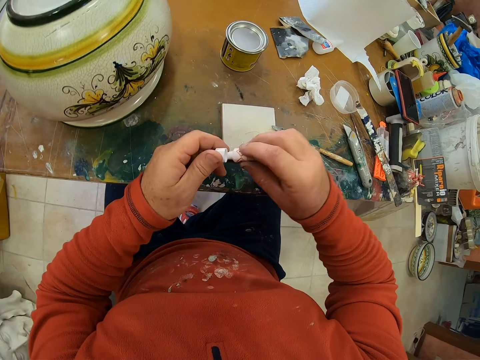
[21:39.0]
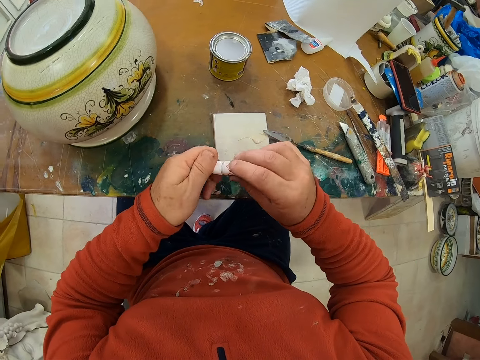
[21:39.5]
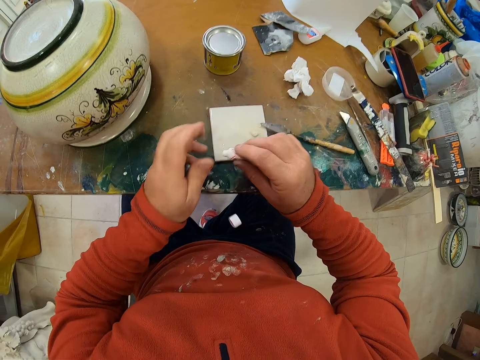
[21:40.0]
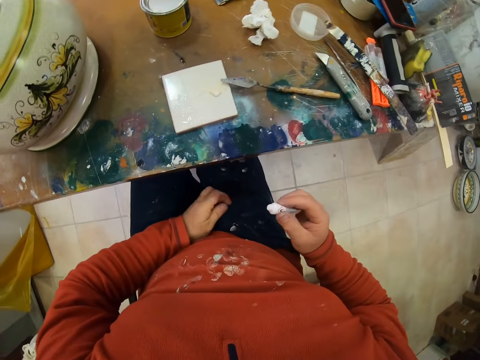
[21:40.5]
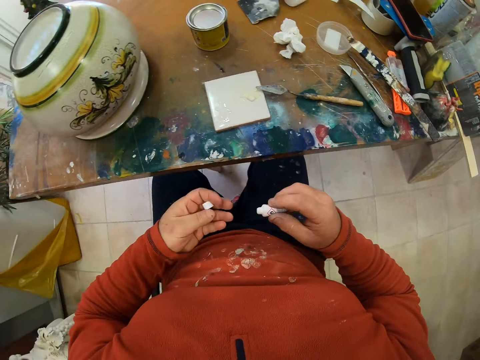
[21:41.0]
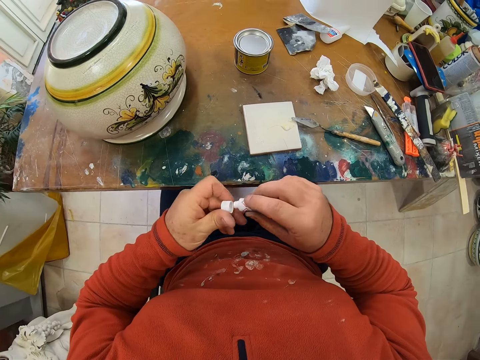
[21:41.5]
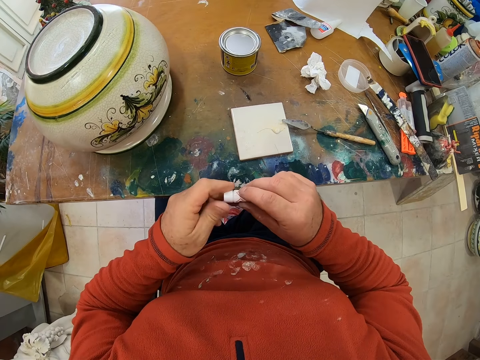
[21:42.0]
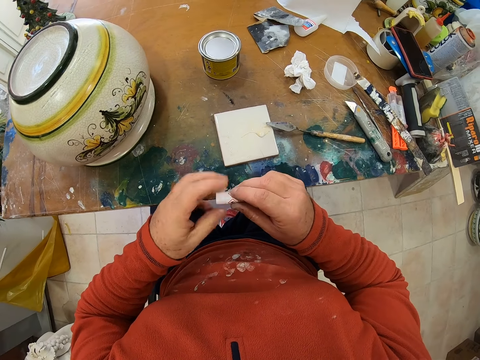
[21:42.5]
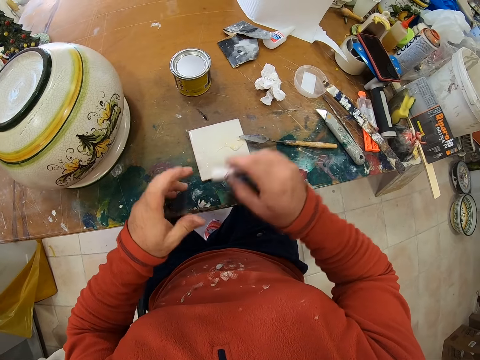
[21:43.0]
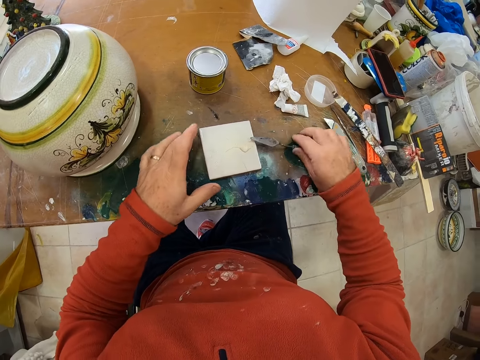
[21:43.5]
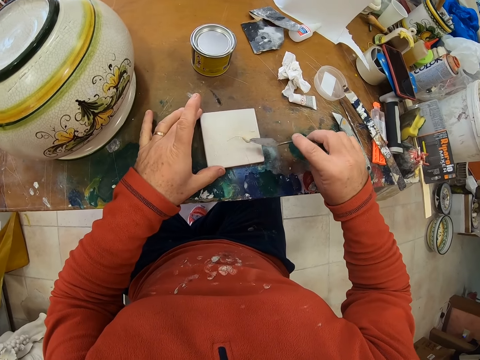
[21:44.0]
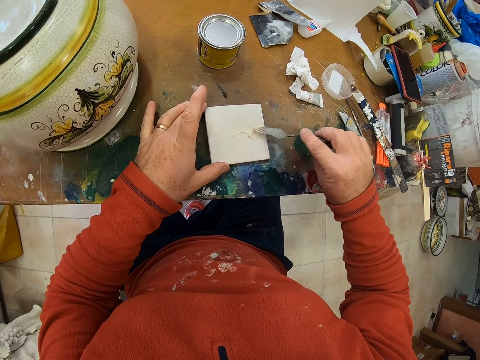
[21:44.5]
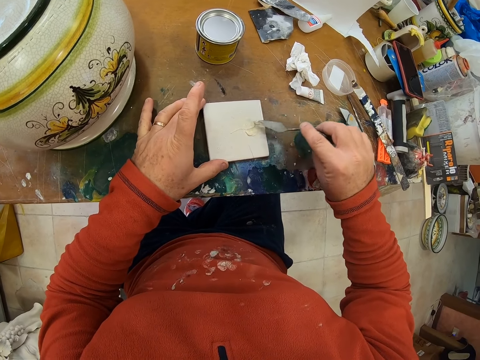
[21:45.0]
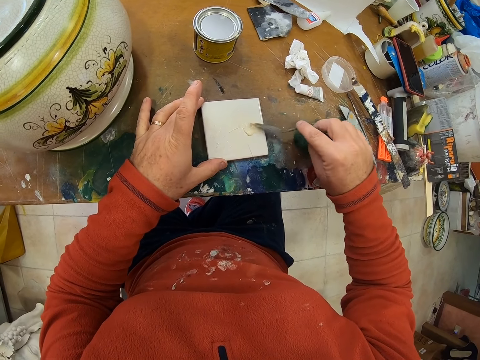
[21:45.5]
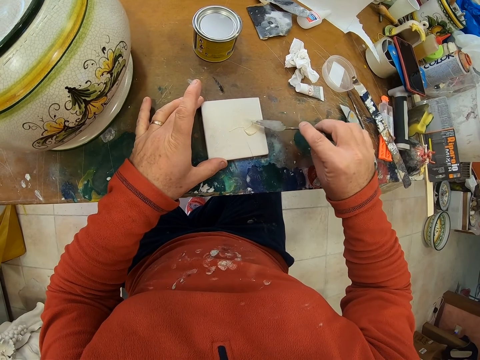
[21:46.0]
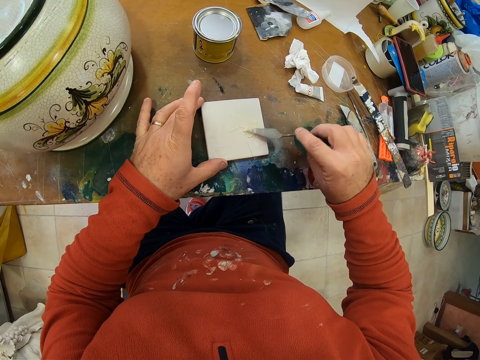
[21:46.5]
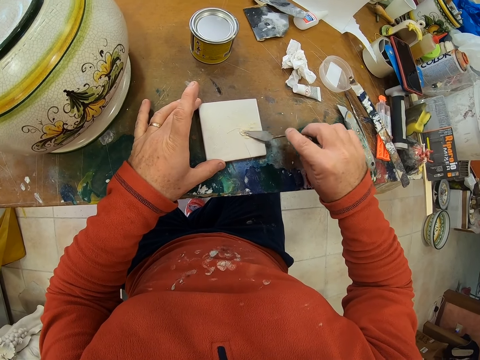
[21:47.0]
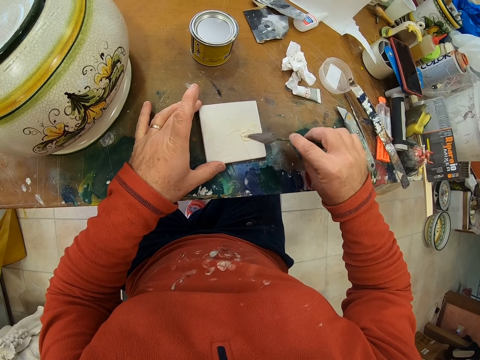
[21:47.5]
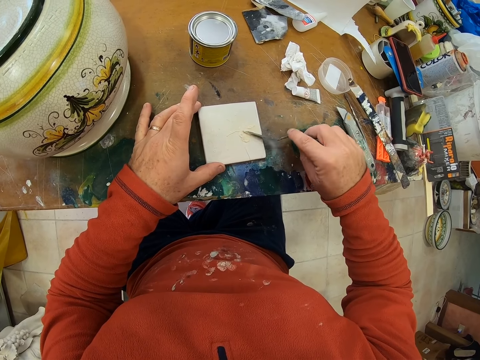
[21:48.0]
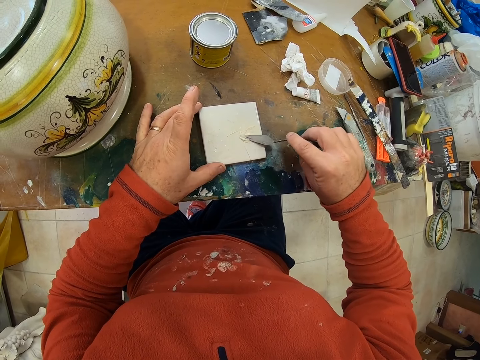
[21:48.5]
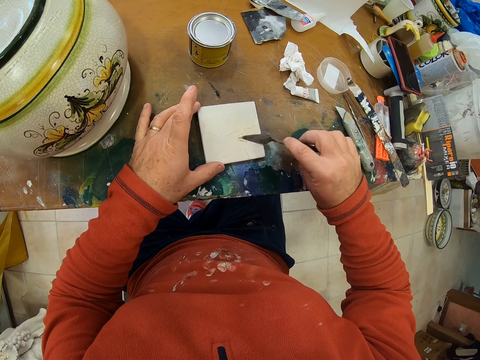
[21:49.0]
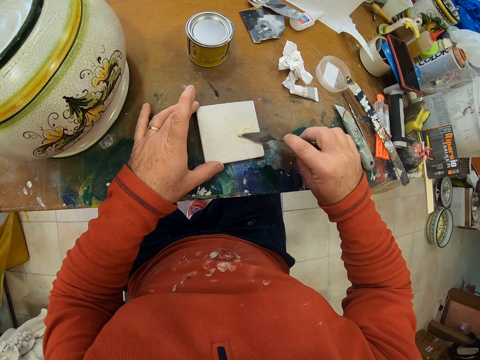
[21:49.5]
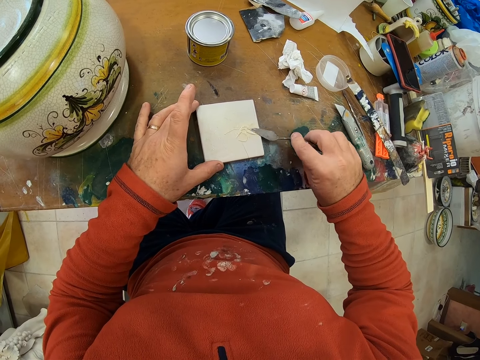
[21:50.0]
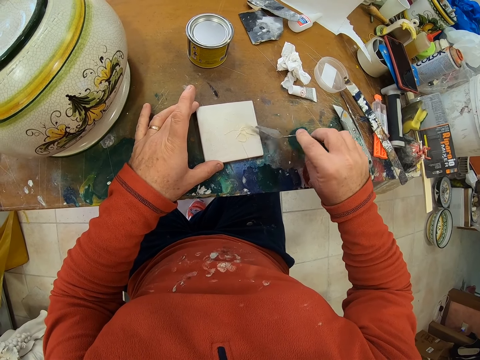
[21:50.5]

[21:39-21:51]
The camera wearer closes the super glue. They pick up the lid. They close the container. They place the super glue on the table. They take the trowel. They mix the super glue with porcelain ceramic glue.

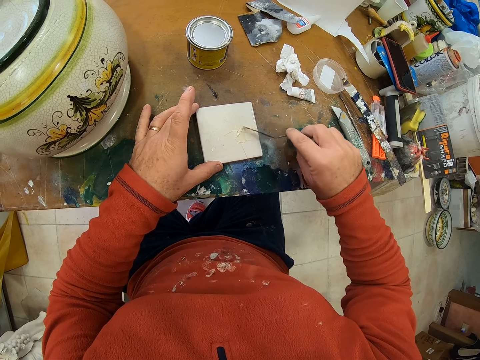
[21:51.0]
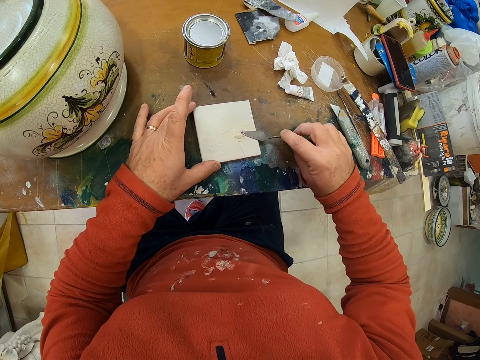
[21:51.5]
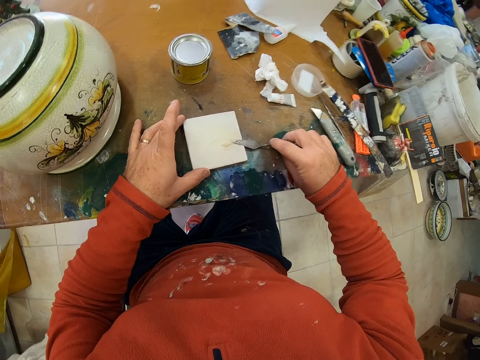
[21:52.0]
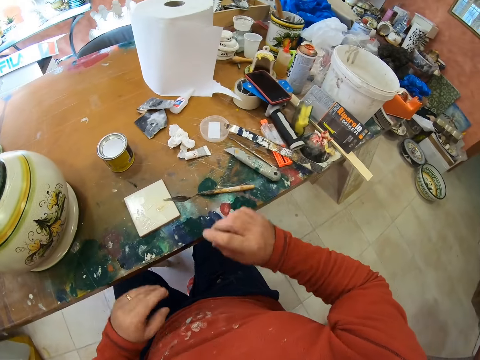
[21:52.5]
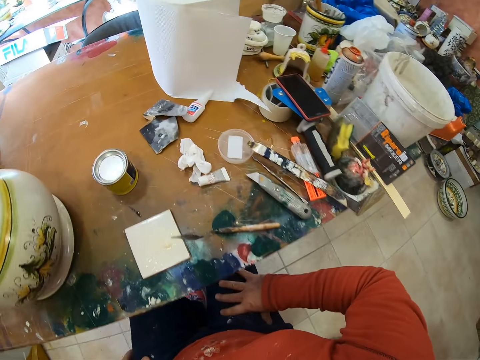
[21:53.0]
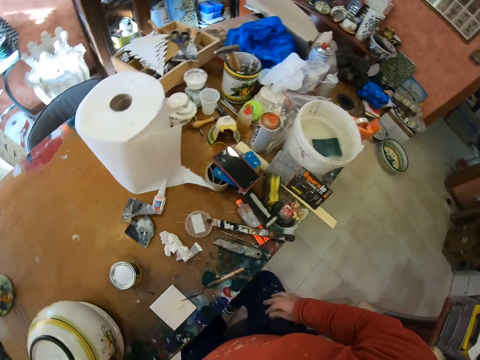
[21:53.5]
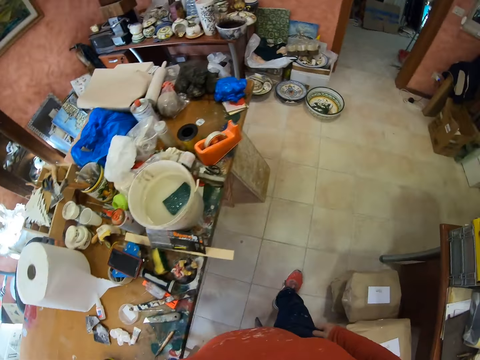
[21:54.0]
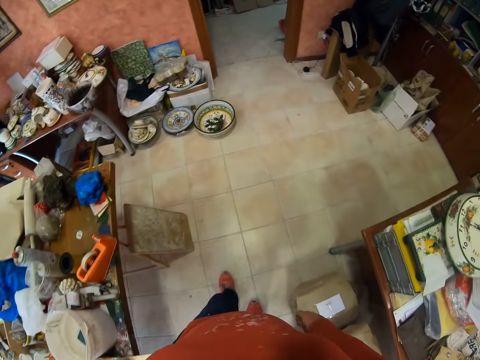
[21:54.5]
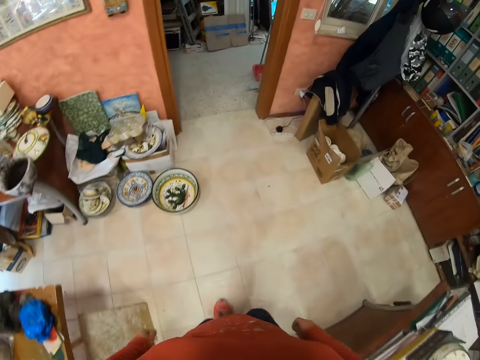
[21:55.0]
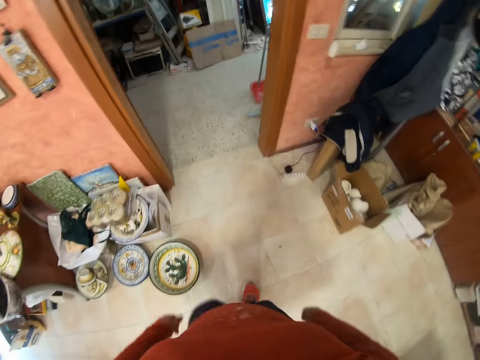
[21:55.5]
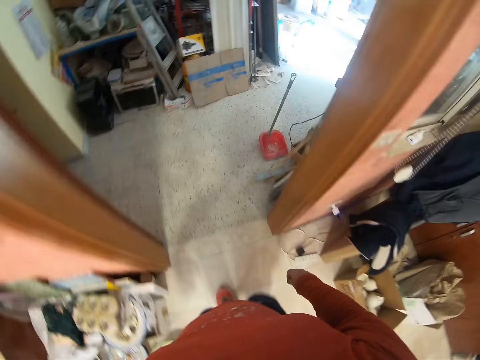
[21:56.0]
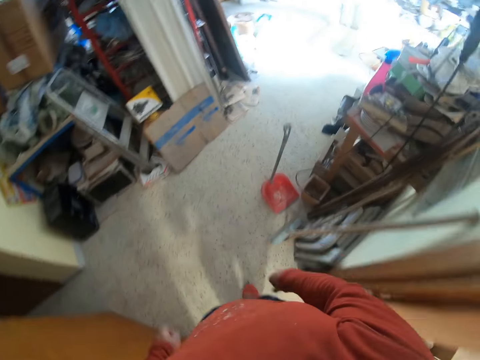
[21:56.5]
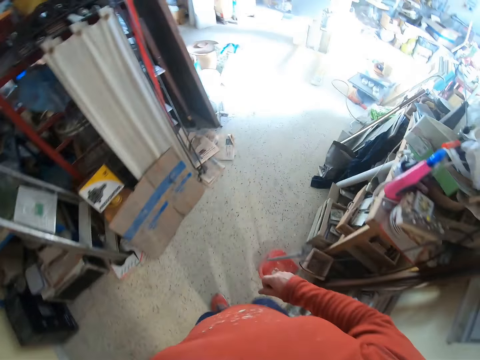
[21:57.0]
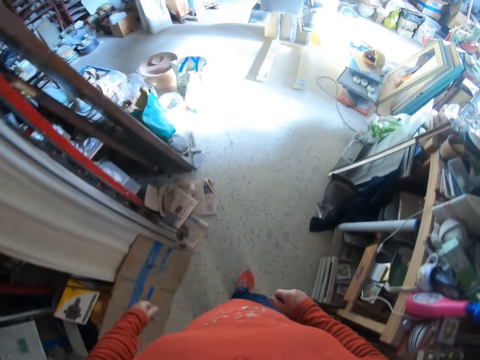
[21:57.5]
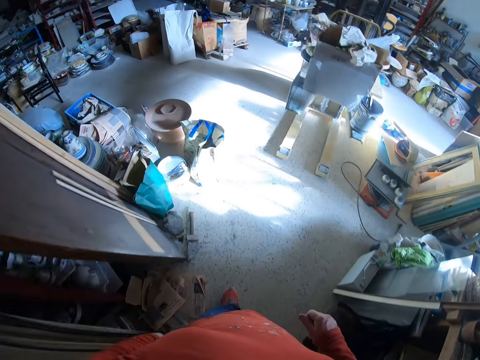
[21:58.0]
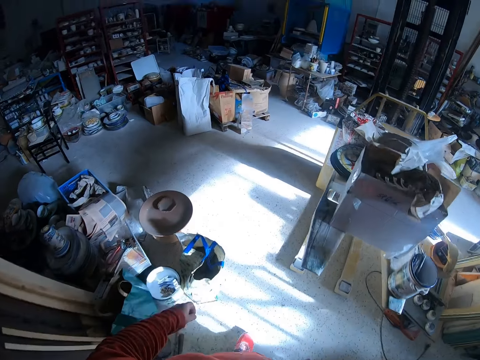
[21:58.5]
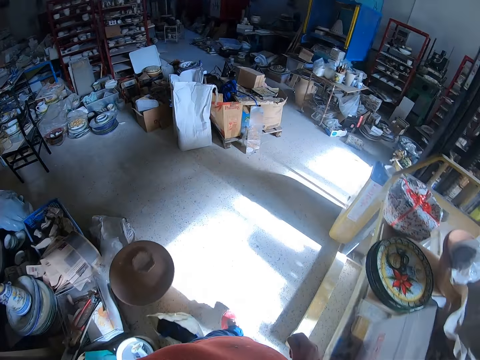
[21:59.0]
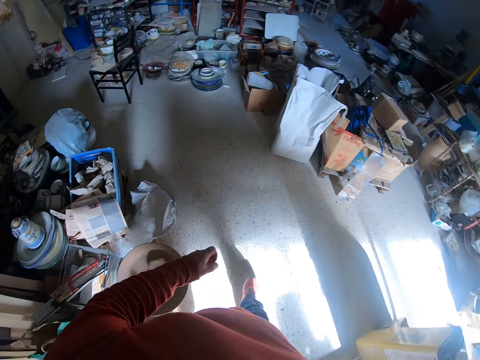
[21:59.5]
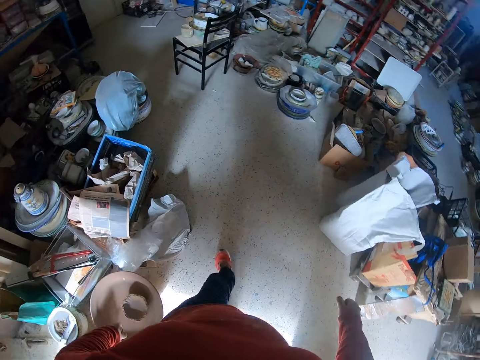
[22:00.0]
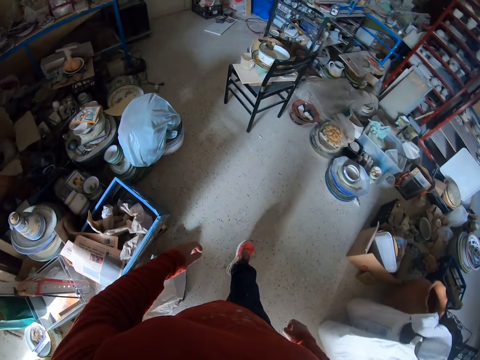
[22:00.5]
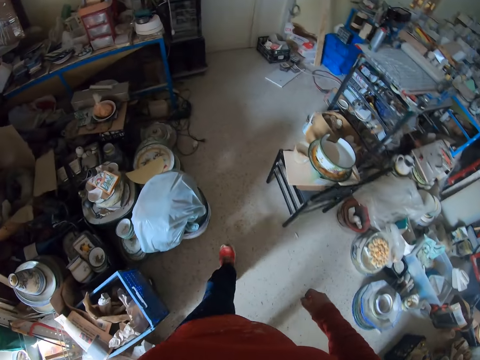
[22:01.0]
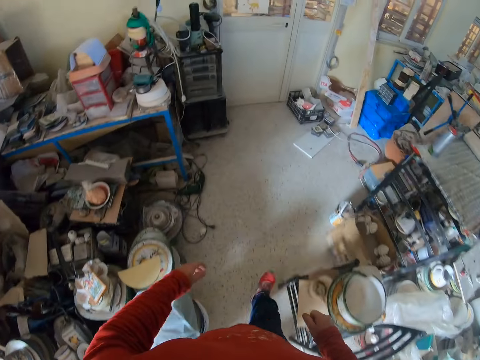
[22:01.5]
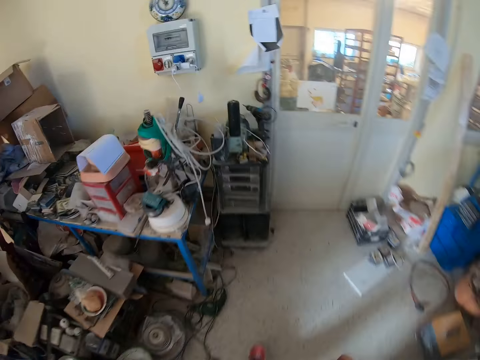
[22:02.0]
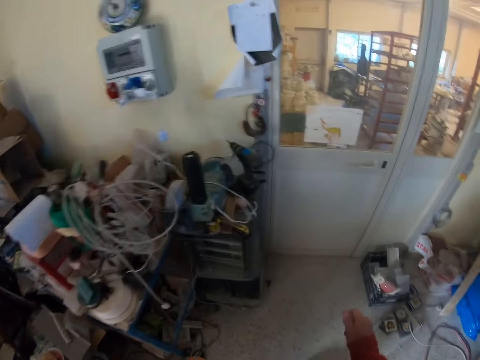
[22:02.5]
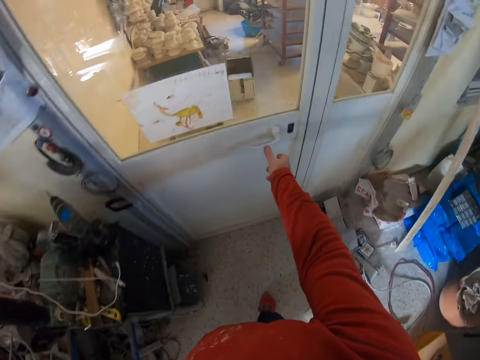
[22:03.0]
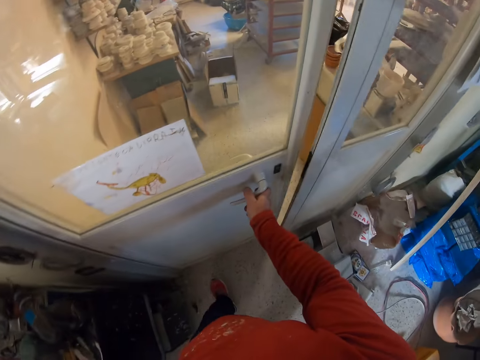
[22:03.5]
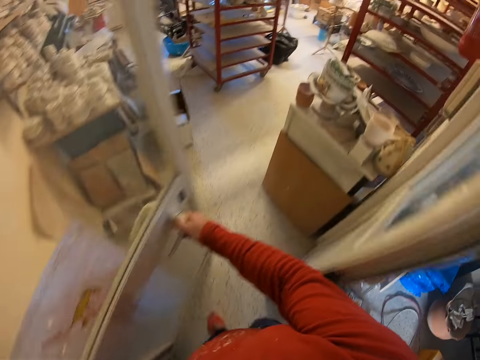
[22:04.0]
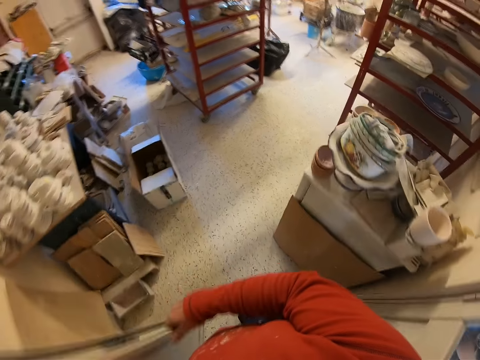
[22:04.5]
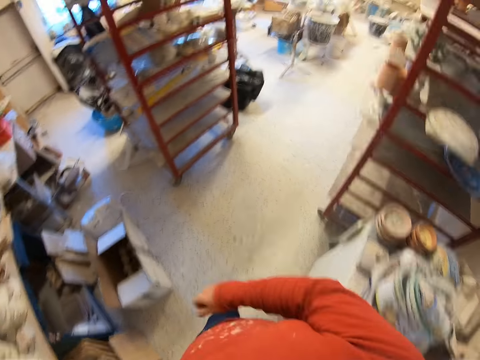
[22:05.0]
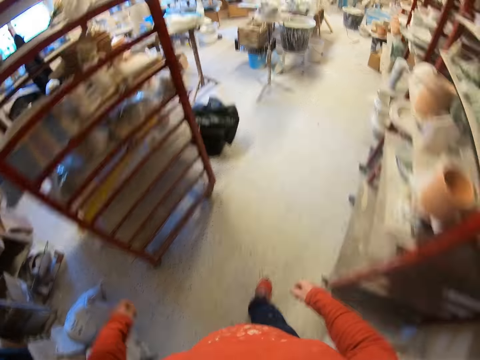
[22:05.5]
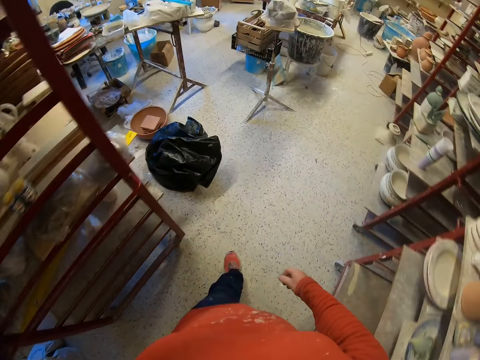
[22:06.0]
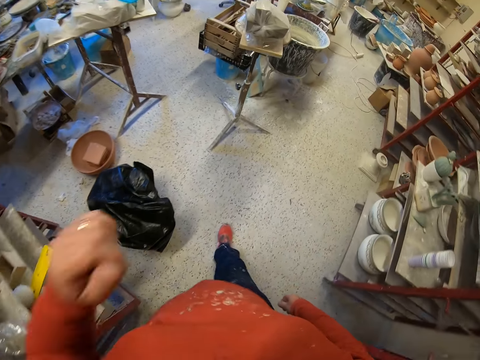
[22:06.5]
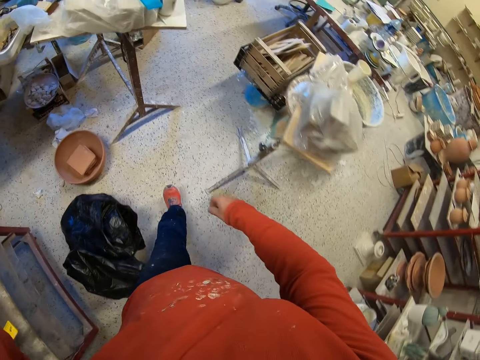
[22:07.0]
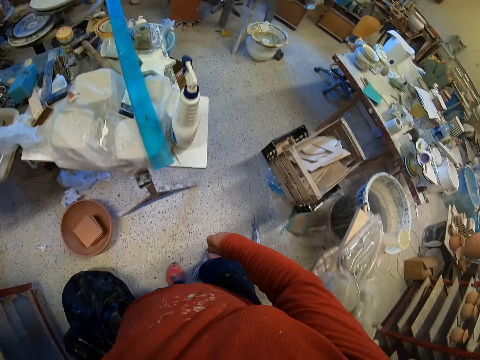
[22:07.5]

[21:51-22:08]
The camera wearer lifts his hands. He stands from the seat. He turns around. He walks around the workshop. He opens the door. He walks into the room.
